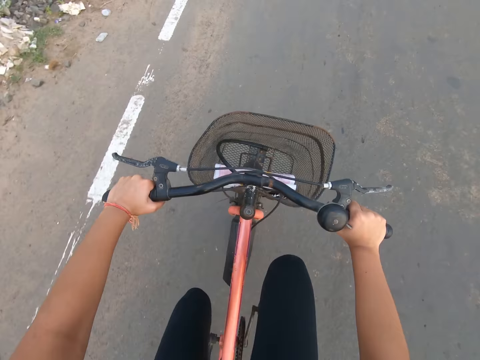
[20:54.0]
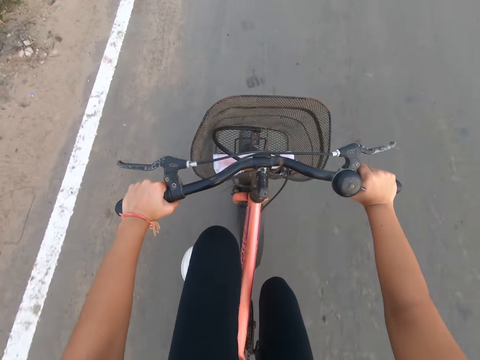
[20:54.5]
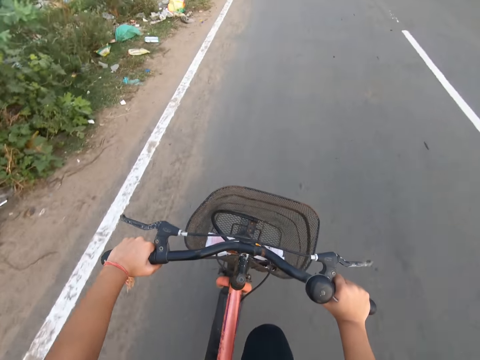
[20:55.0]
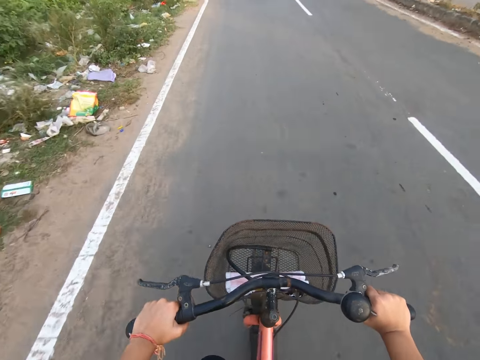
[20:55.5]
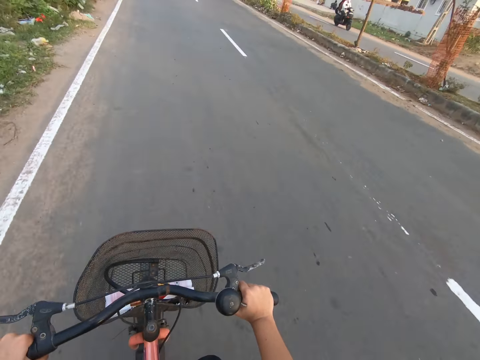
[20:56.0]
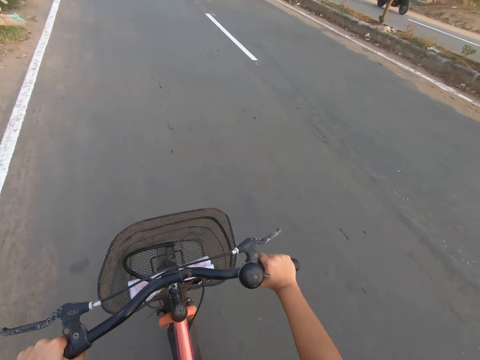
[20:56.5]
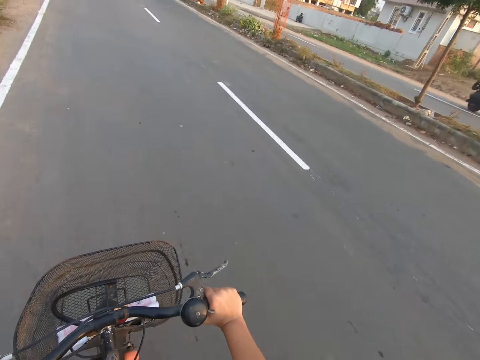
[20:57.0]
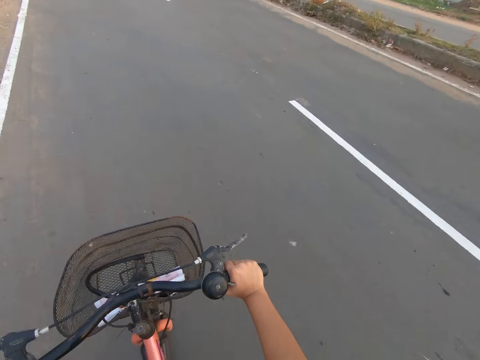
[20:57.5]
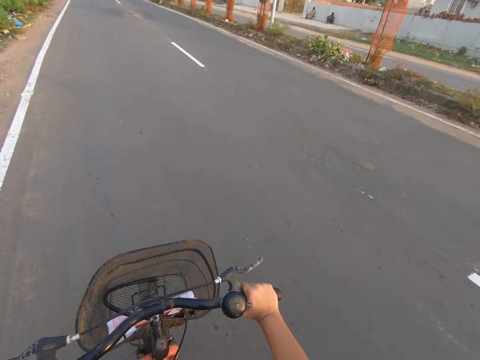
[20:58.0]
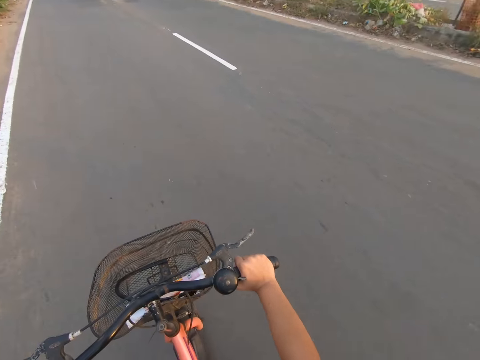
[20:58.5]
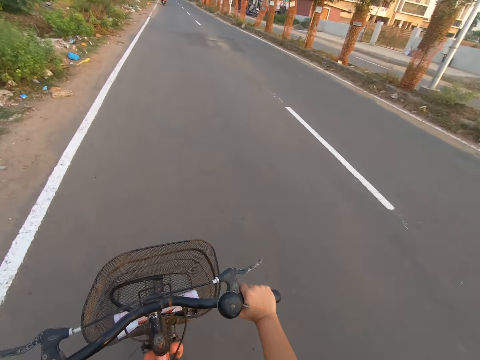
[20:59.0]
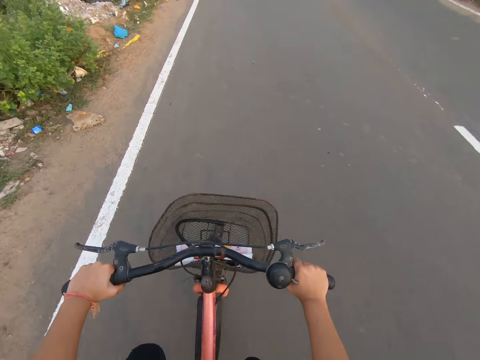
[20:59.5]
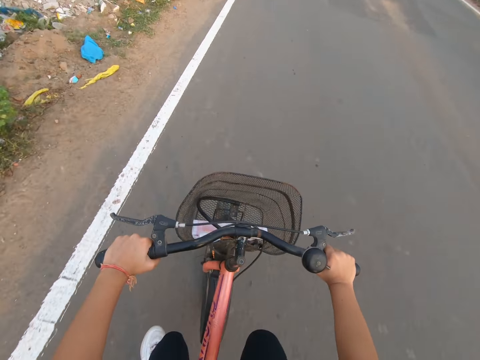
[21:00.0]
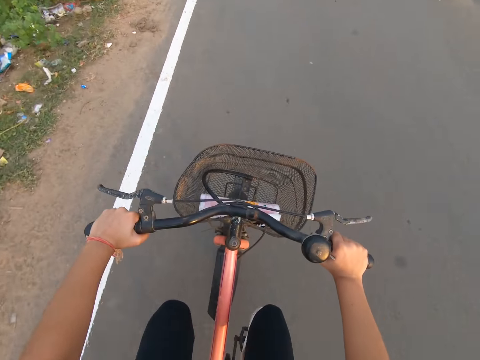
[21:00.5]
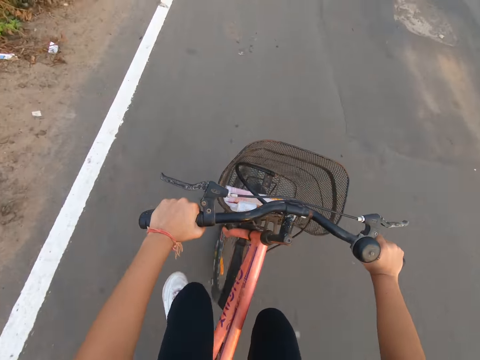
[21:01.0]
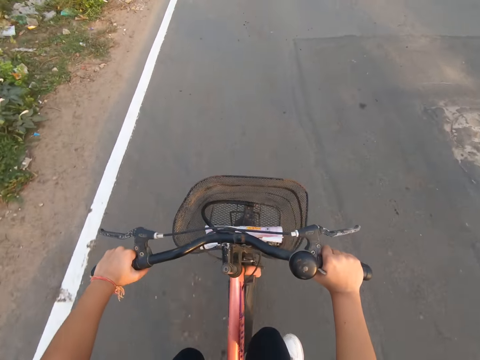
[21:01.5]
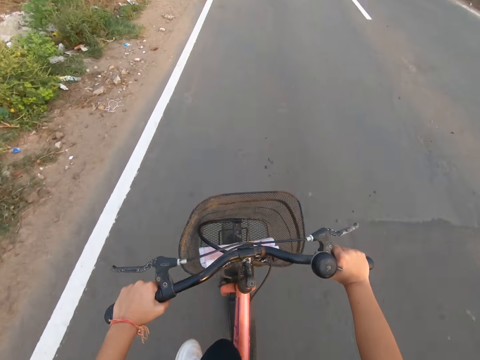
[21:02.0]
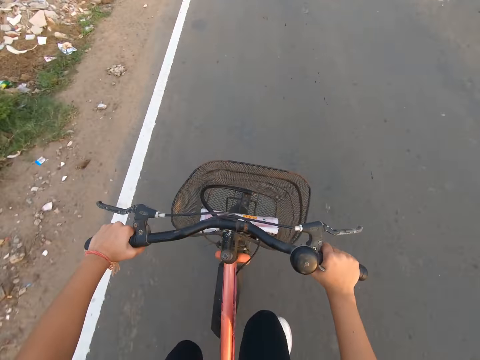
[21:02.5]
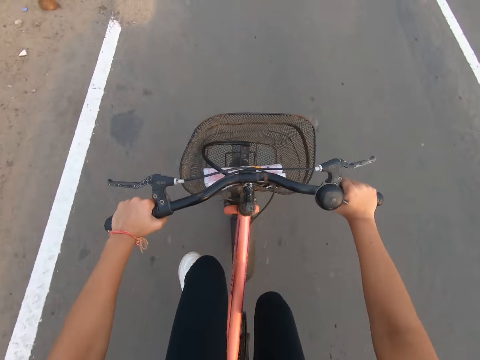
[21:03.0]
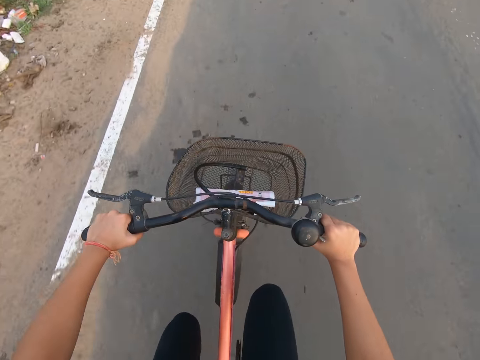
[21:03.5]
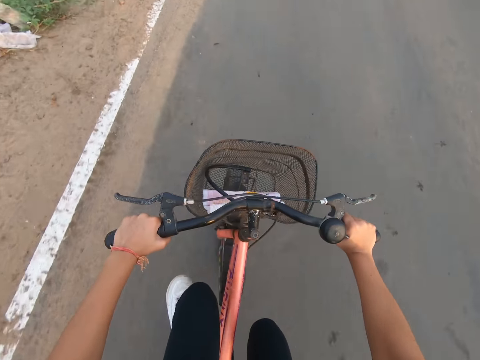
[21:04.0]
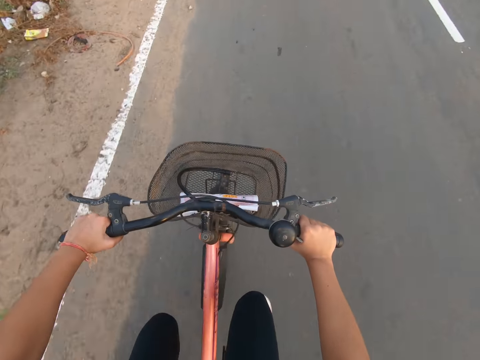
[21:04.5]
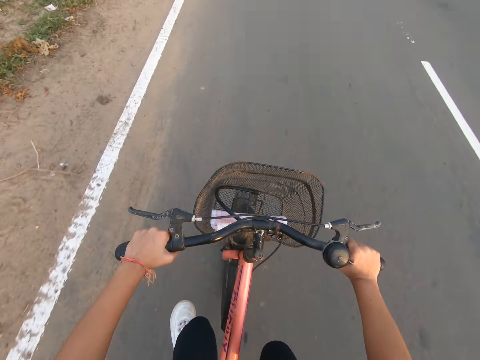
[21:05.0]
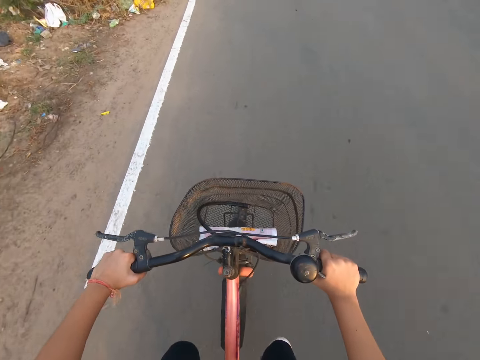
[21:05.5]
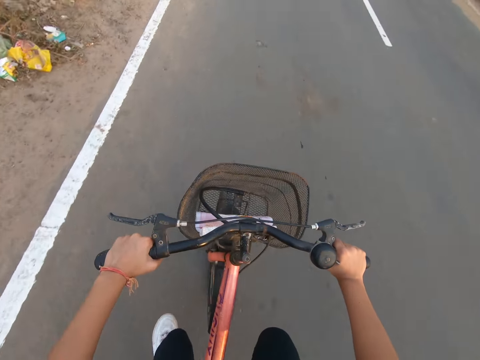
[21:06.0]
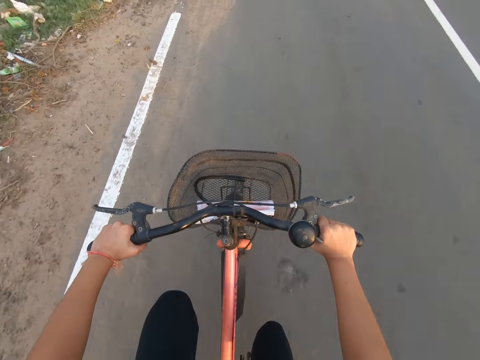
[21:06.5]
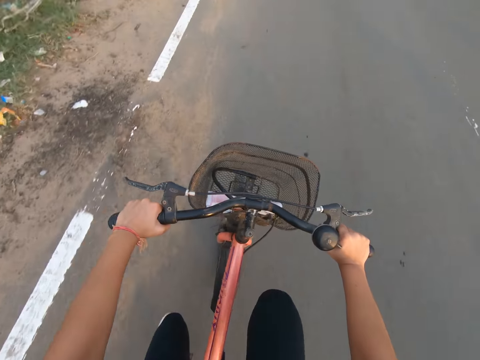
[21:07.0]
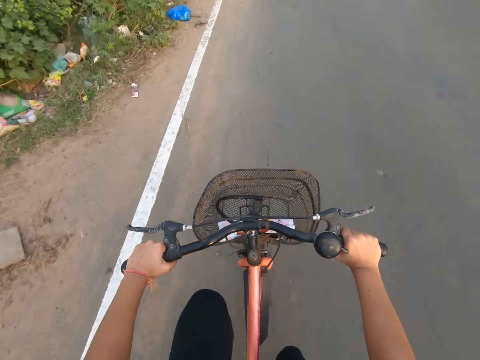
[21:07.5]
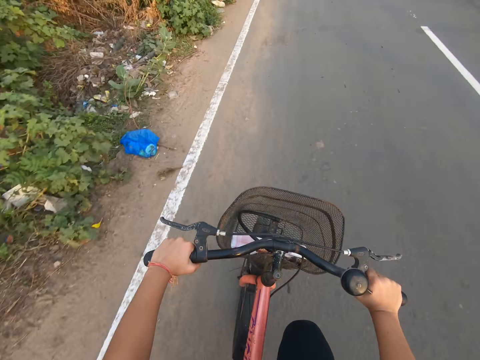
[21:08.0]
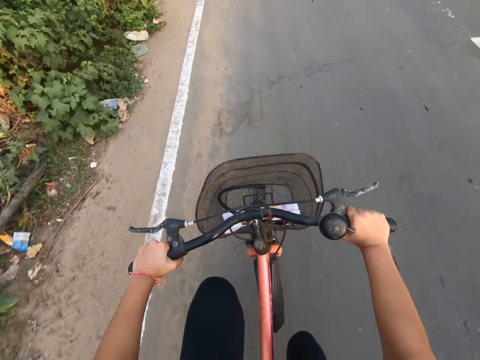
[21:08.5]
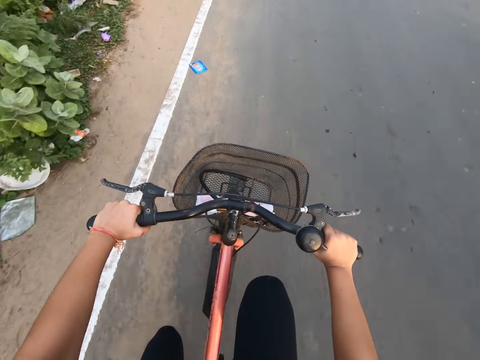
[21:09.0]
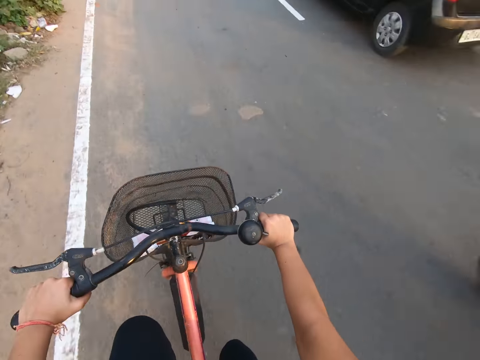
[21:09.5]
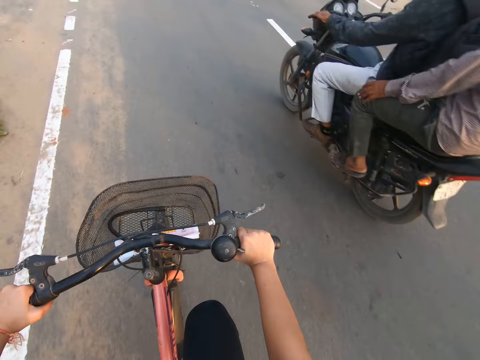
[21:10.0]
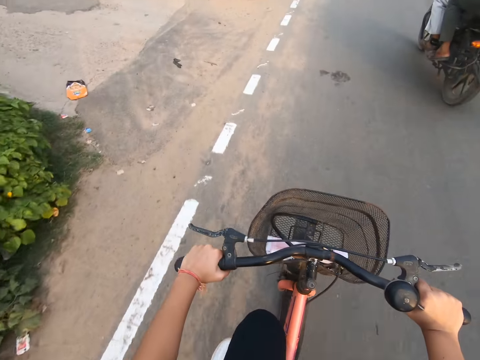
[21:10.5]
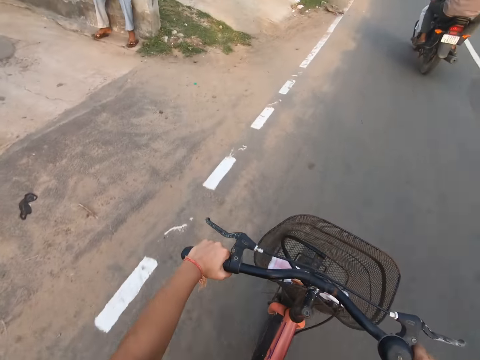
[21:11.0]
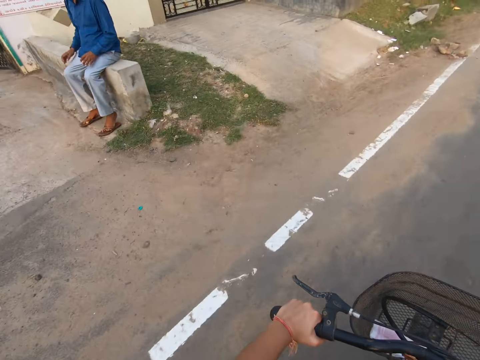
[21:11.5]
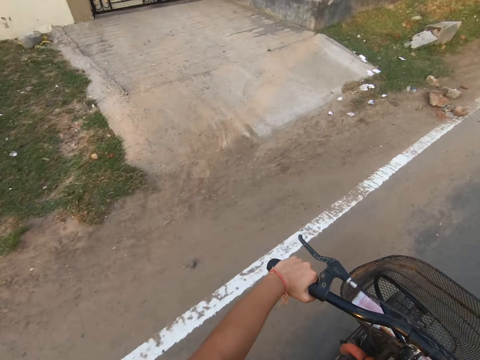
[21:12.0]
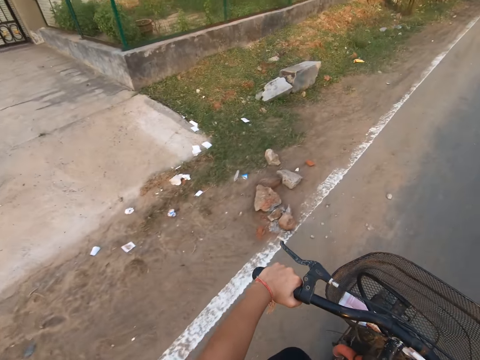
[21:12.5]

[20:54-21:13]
The camera wearer rides the bicycle on the road. A car drives past the camera wearer. A motorcycle drives past the camera wearer.

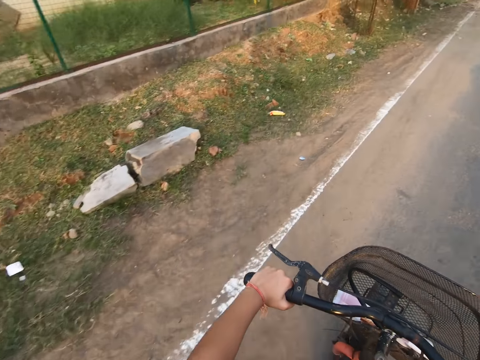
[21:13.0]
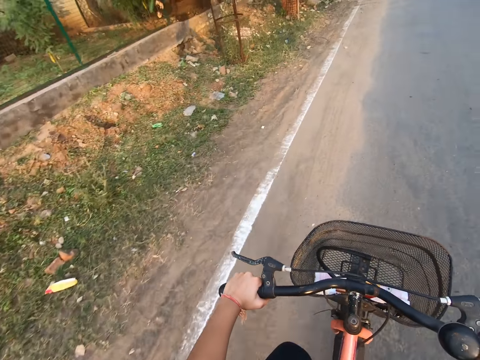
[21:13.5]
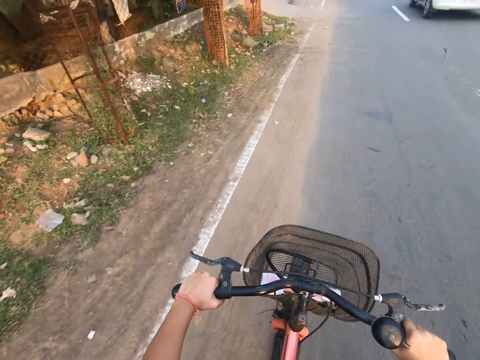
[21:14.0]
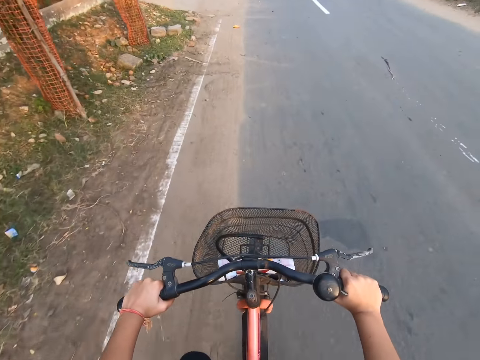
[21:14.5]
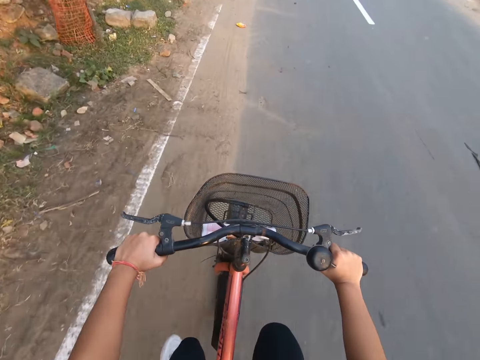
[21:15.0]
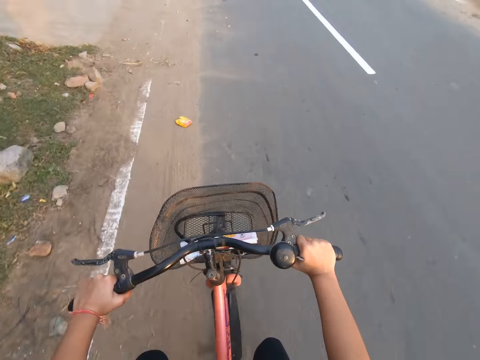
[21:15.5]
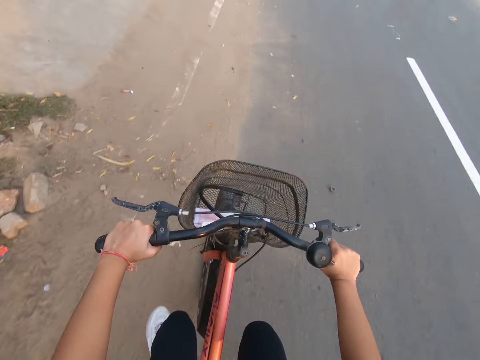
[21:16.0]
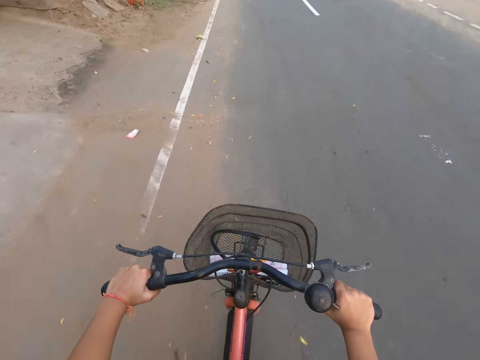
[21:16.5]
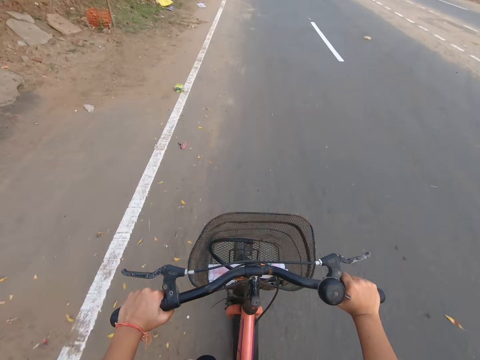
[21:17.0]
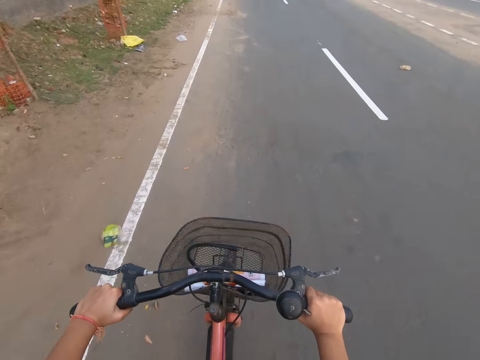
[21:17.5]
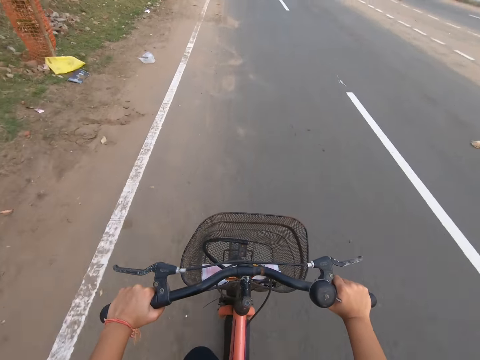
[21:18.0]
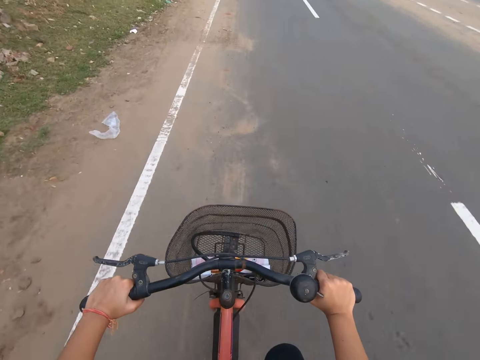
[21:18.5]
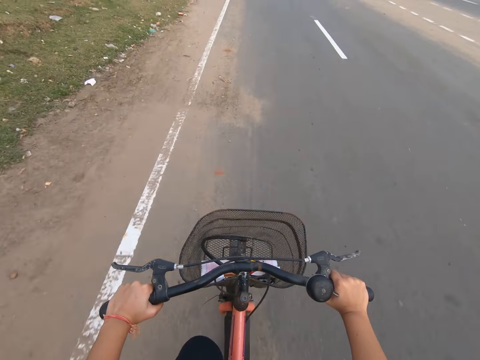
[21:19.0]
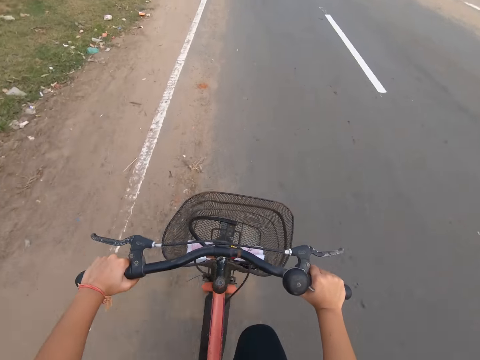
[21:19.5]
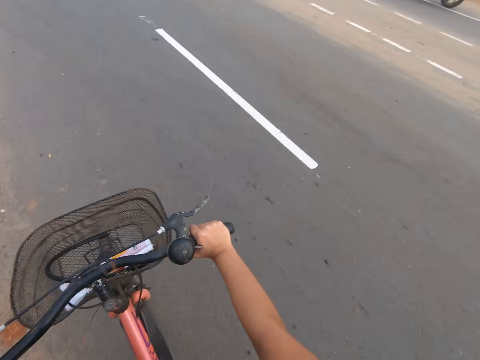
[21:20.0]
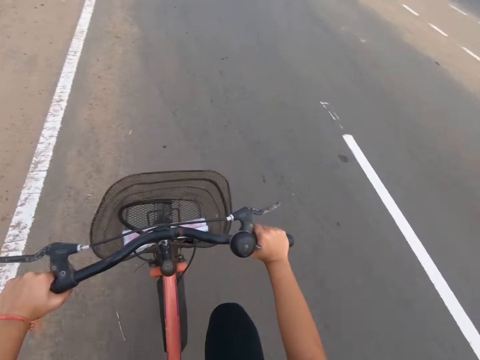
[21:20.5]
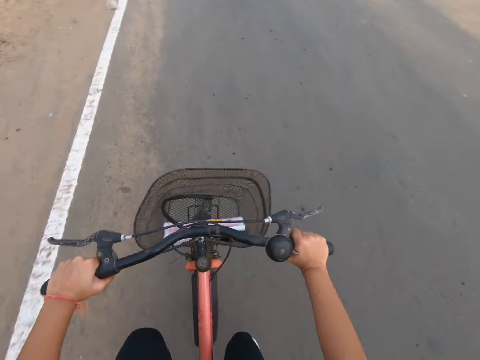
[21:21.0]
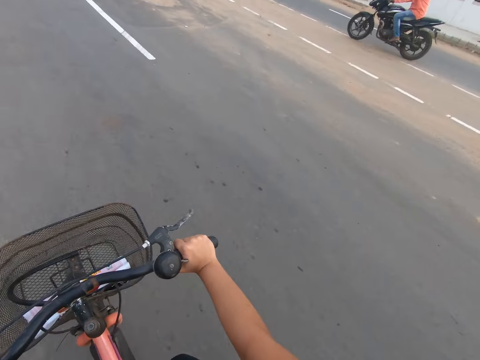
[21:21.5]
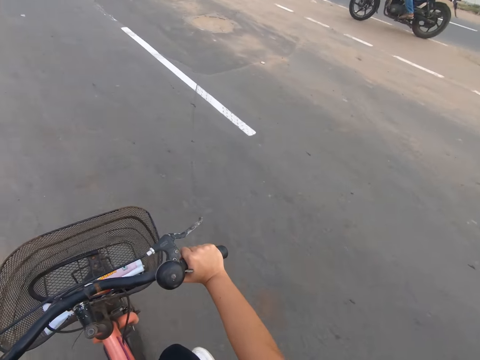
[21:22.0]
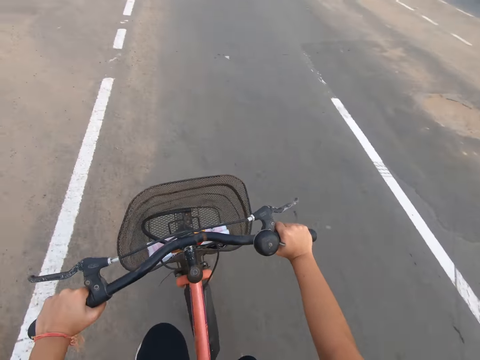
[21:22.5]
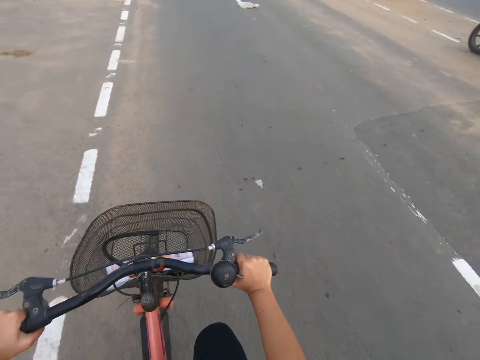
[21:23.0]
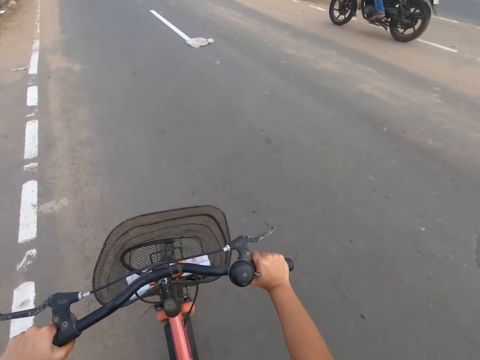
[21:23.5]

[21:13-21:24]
The camera wearer looks around.
